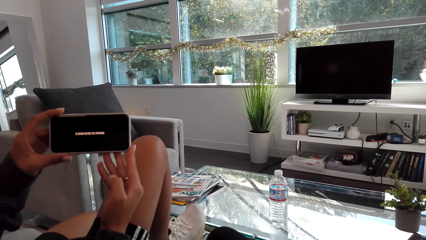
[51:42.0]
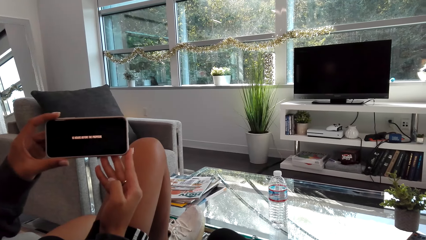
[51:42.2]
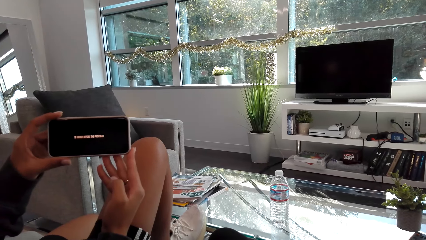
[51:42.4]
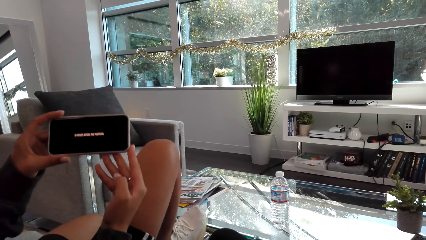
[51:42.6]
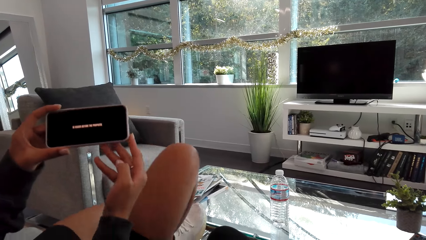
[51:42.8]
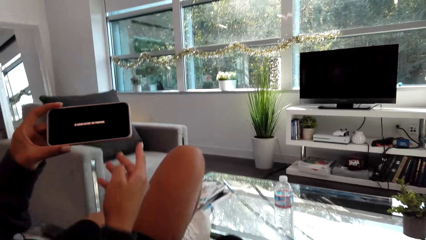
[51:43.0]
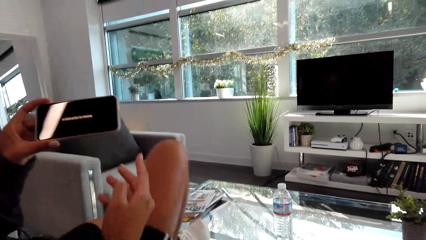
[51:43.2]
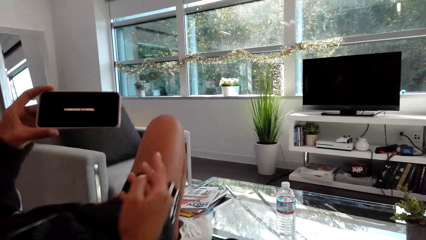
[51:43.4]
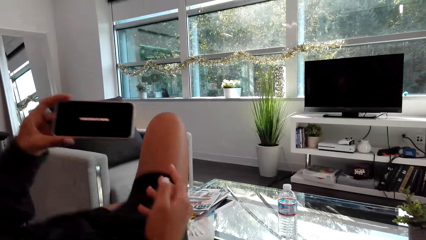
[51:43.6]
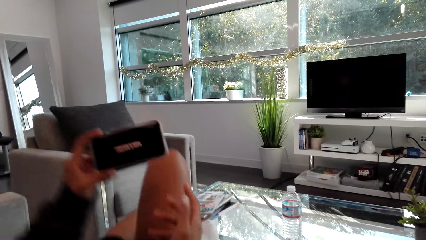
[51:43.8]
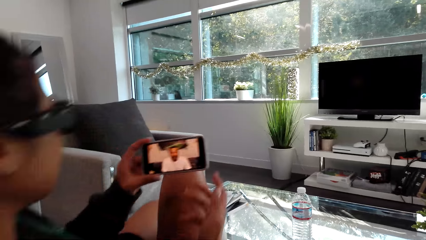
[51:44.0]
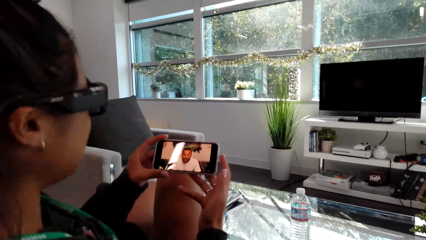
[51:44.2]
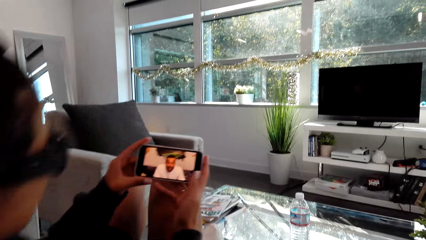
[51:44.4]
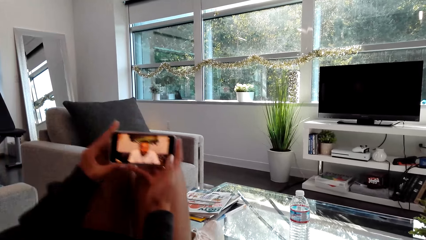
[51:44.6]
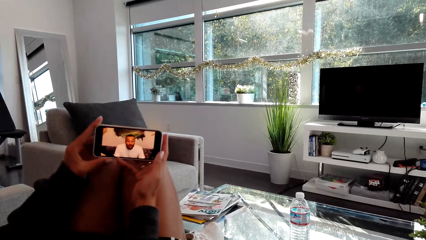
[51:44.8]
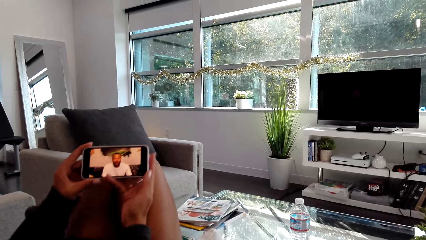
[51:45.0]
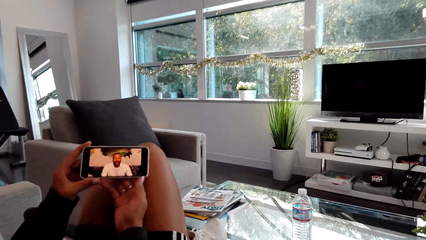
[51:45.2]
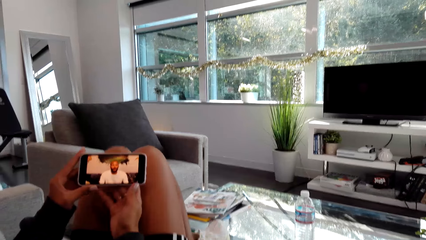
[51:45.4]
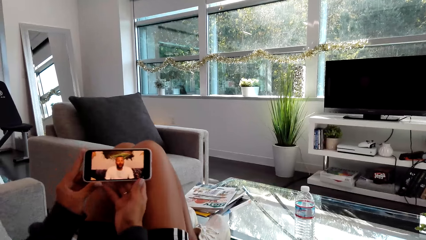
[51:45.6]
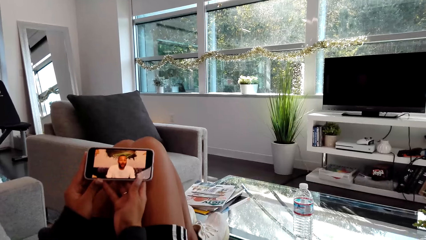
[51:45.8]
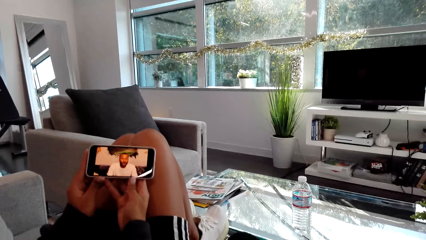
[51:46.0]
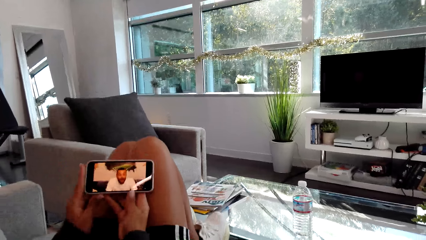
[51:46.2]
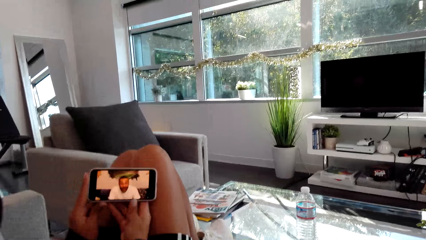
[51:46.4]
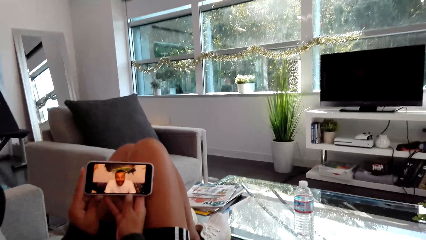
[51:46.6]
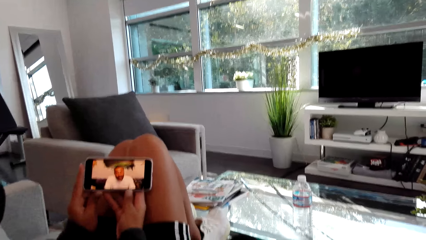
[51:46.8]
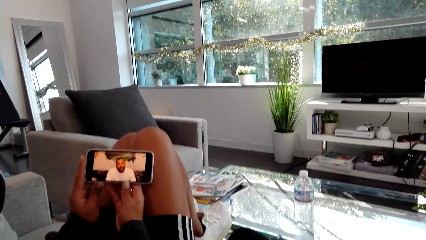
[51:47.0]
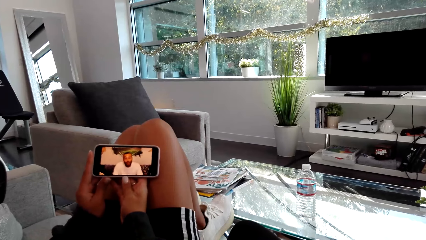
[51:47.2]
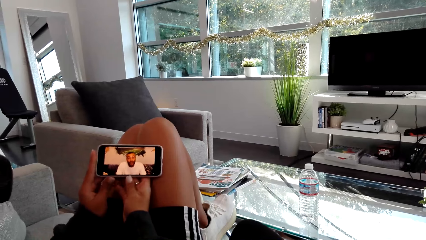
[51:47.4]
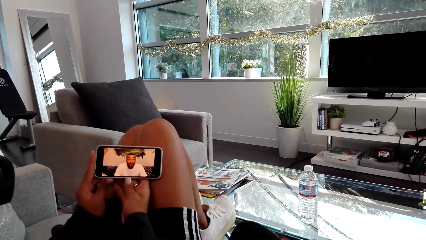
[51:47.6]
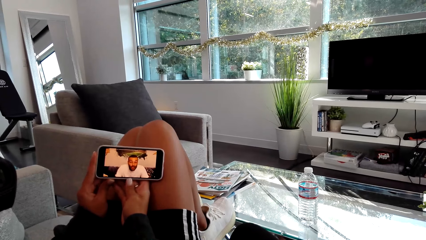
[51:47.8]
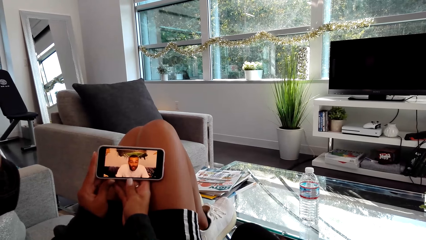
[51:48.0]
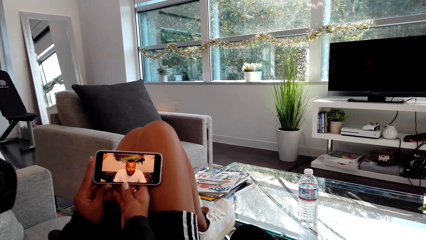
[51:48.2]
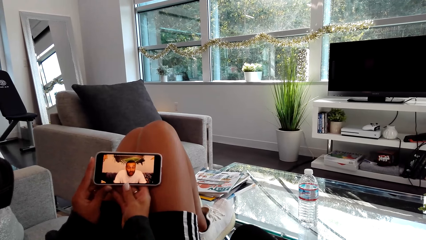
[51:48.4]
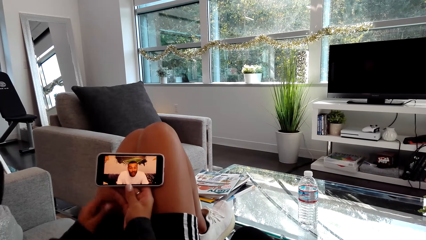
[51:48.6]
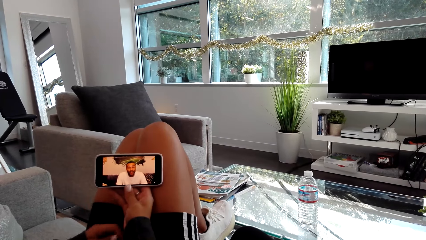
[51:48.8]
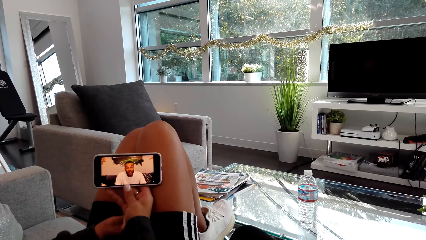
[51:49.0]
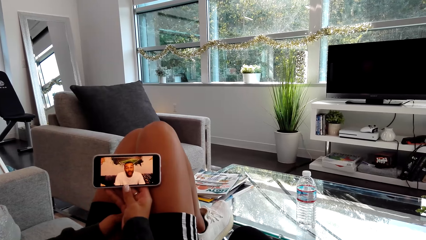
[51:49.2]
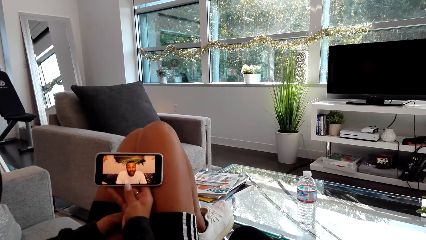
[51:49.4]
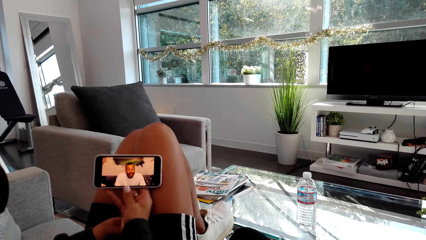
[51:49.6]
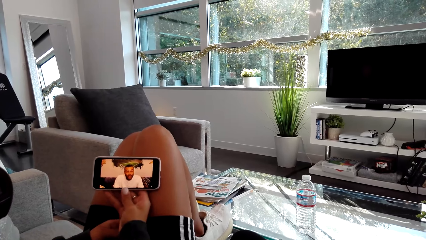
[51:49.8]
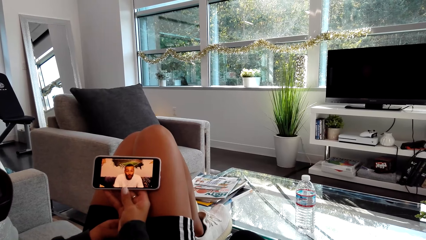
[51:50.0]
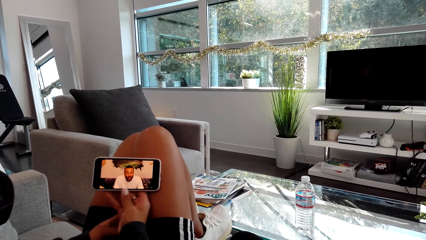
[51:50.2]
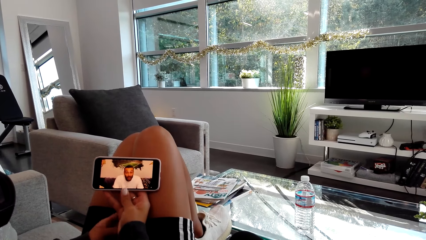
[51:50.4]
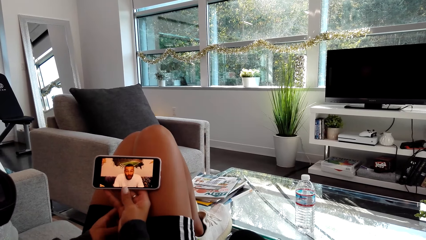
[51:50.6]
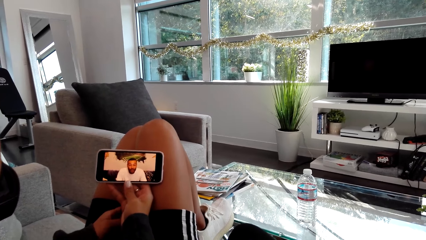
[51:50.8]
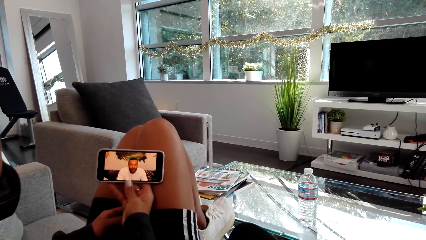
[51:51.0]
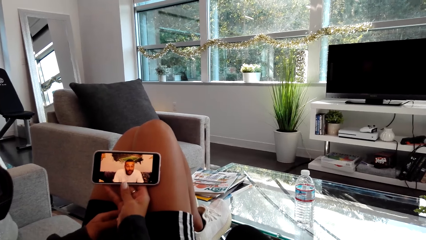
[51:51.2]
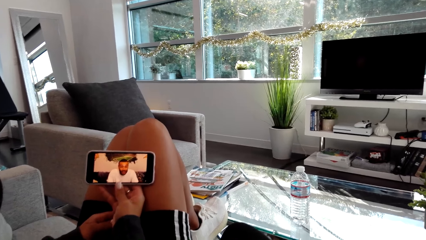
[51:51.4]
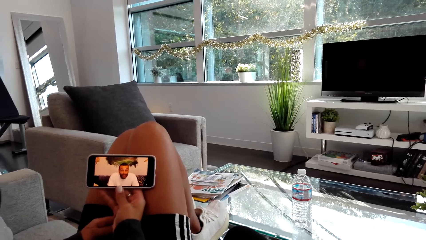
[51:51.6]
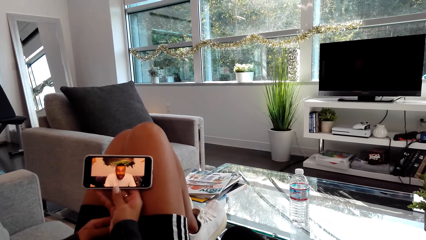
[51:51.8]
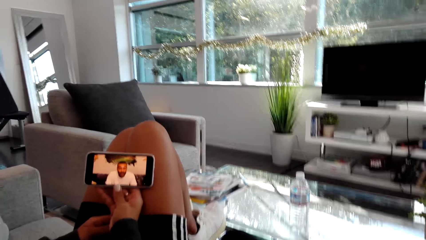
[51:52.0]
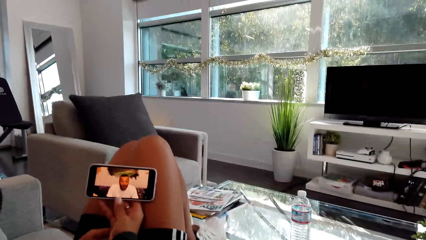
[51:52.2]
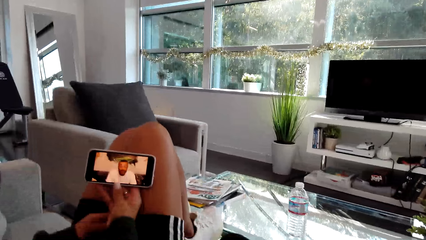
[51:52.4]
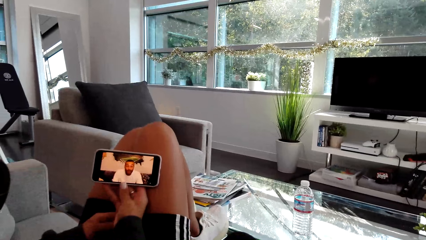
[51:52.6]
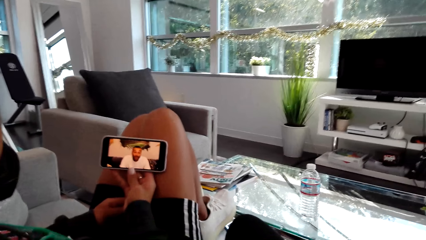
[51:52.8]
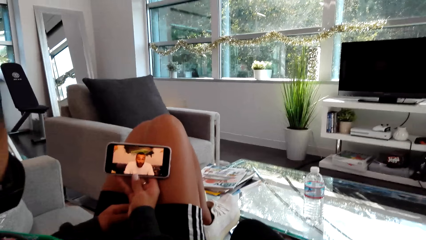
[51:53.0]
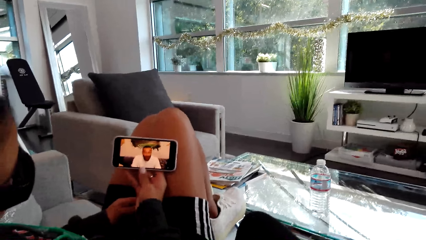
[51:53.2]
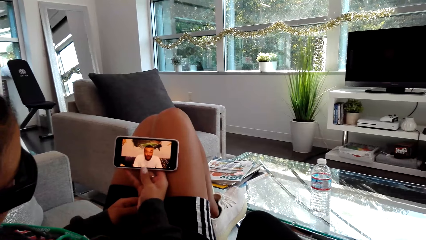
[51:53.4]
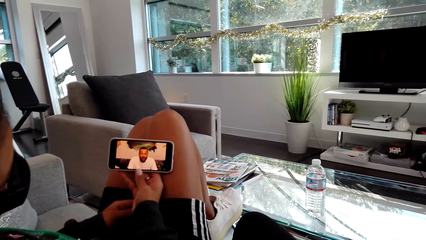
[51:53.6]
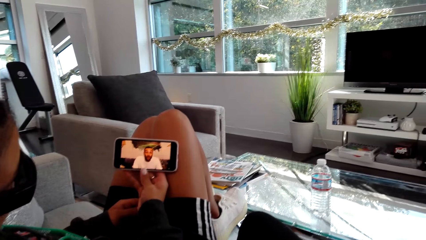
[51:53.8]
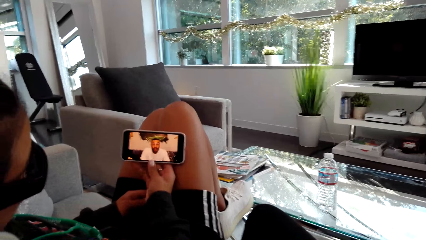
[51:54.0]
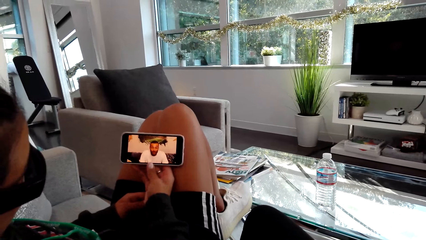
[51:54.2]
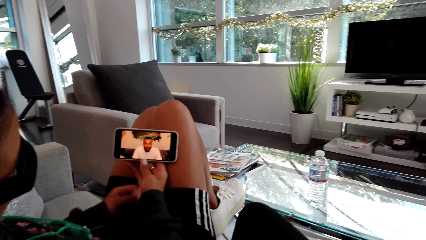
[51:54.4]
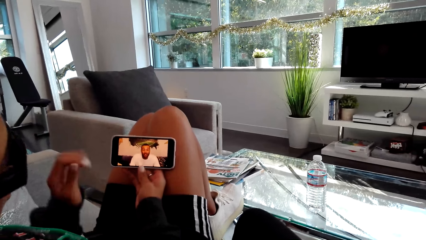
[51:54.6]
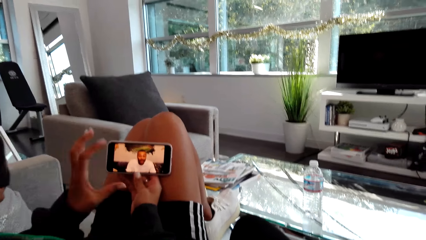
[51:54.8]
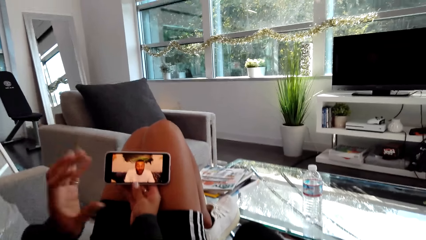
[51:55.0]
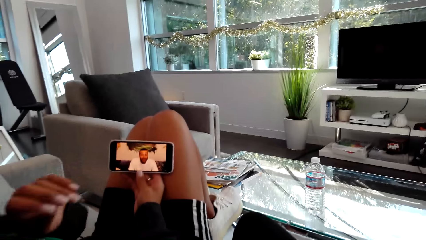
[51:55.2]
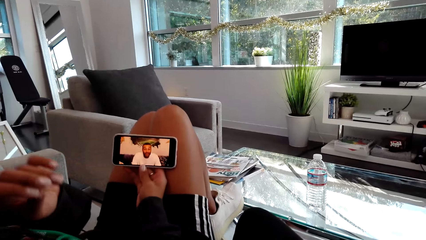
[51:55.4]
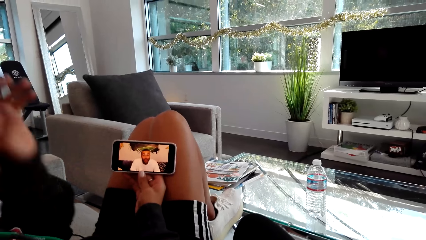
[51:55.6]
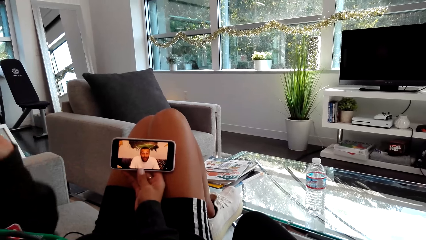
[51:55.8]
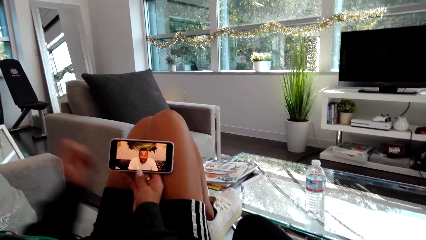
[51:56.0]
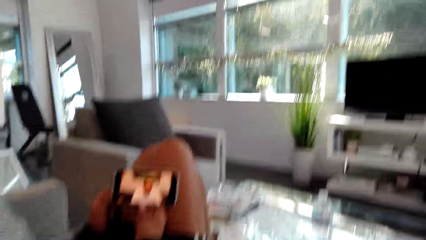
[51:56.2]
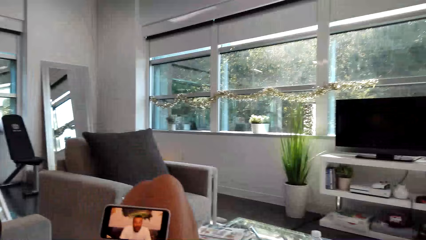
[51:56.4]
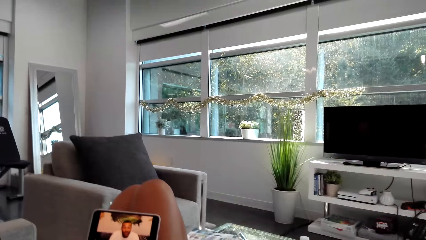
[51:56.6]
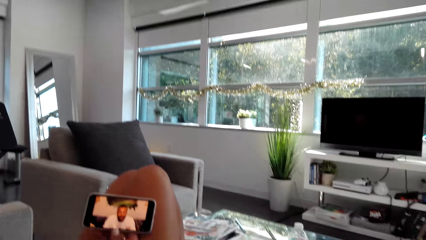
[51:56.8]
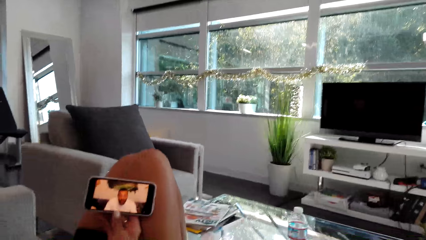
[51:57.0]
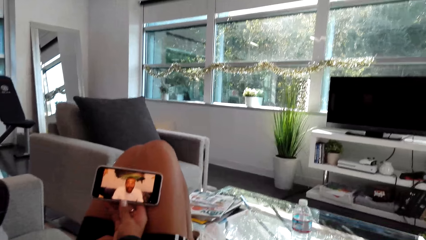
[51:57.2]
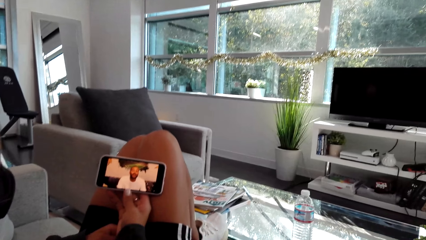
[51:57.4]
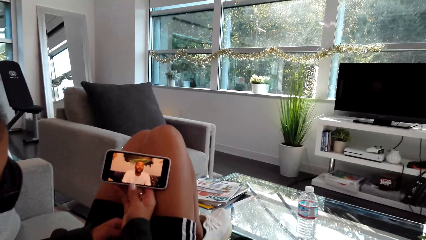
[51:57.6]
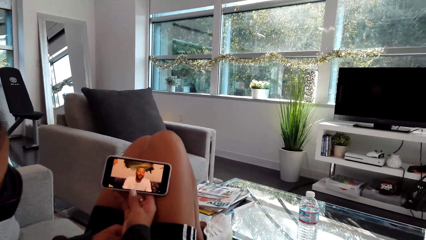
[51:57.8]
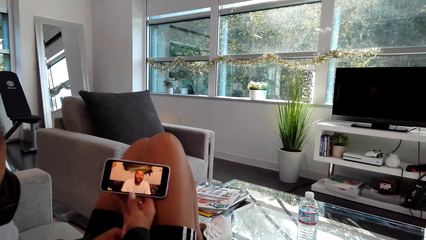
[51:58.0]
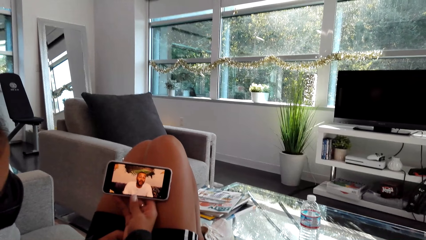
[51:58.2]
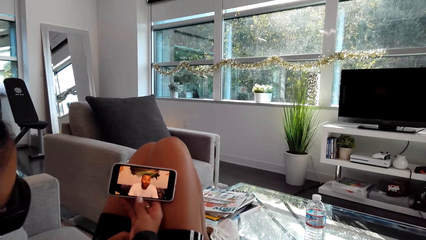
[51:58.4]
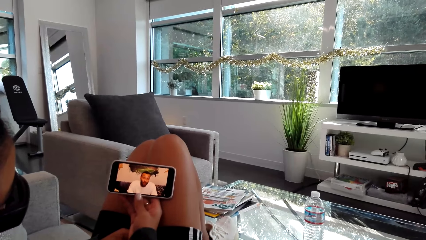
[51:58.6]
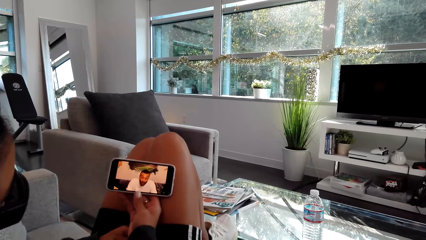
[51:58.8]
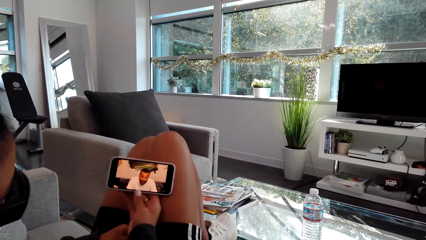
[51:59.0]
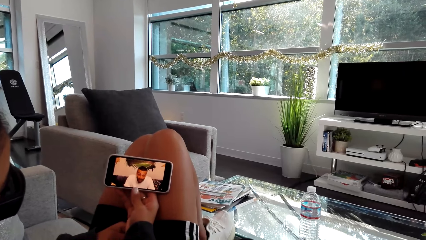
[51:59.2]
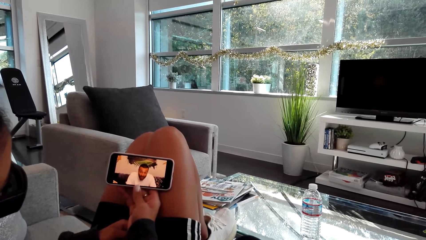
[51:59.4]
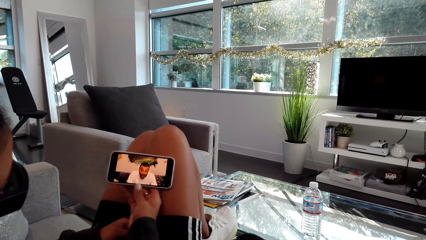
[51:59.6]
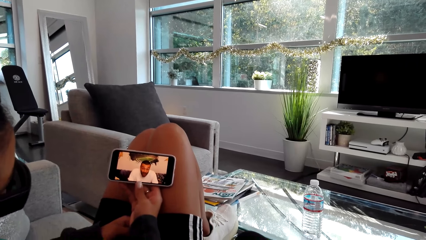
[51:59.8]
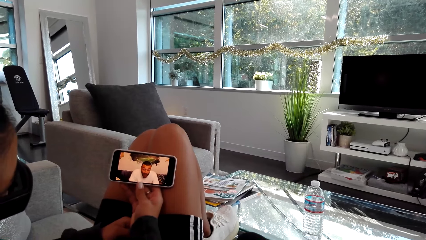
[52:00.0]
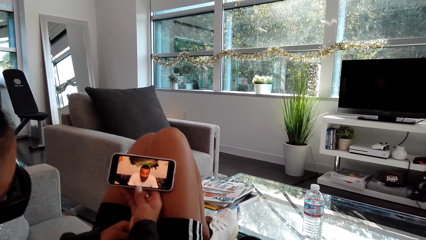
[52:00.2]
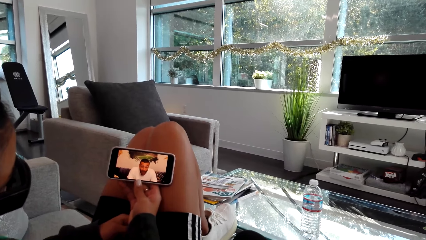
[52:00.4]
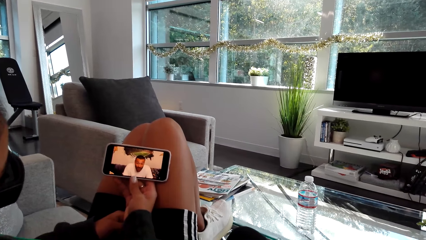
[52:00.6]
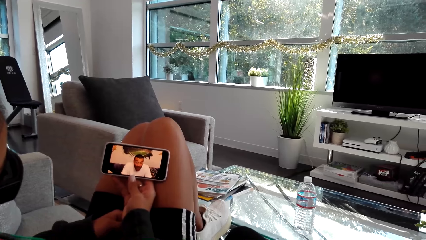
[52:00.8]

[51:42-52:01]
A person adjusts sitting position. The person watches from the phone with the camera wearer. The person moves the hand. The person watches from the phone with the camera wearer.
